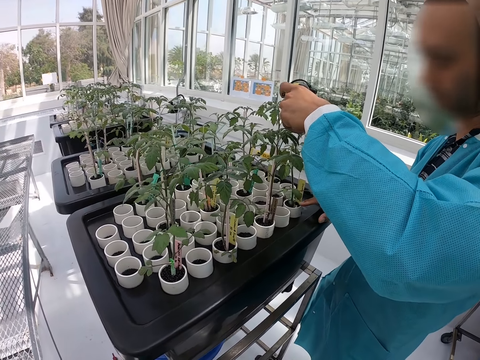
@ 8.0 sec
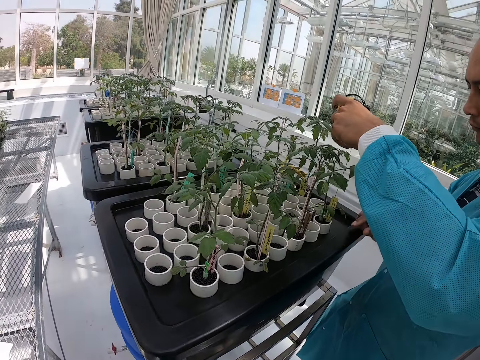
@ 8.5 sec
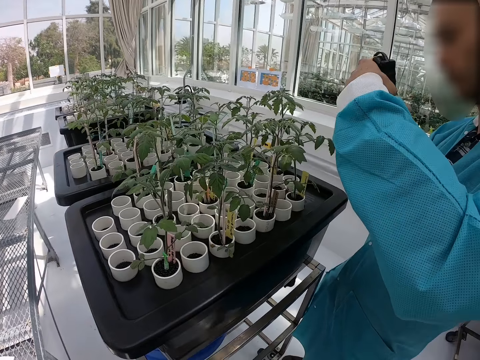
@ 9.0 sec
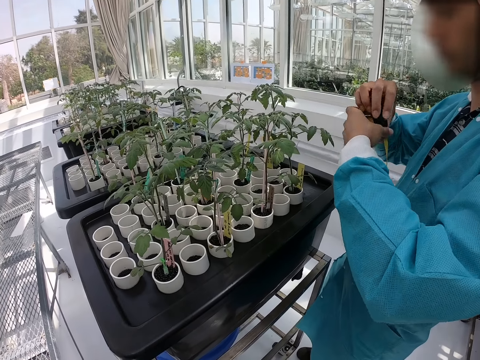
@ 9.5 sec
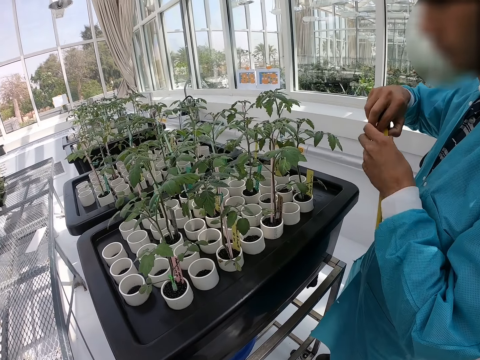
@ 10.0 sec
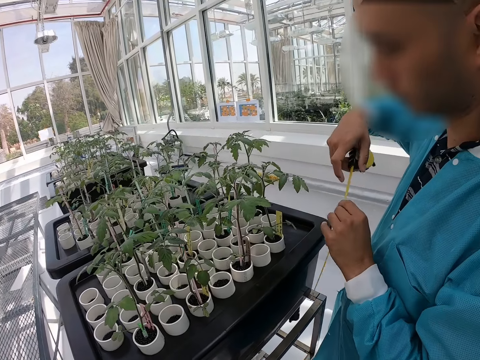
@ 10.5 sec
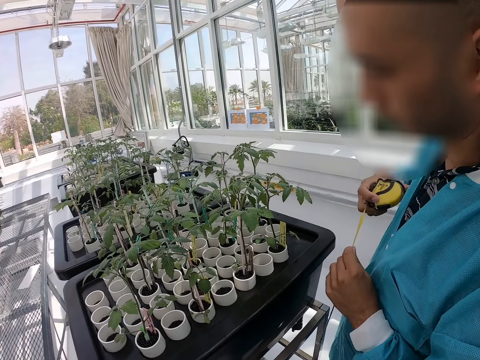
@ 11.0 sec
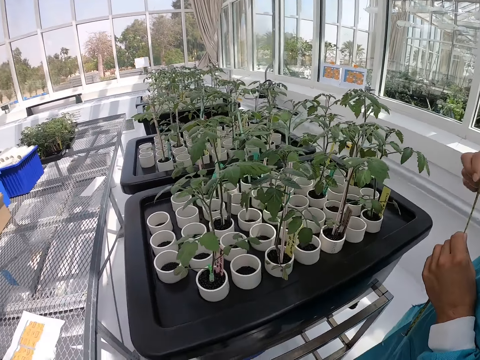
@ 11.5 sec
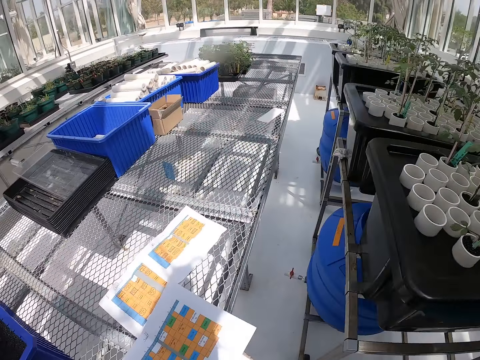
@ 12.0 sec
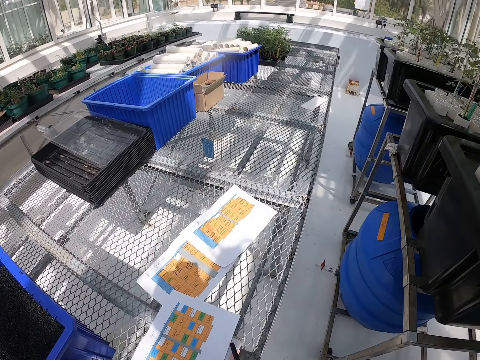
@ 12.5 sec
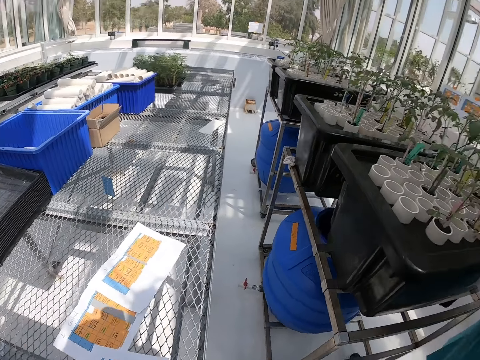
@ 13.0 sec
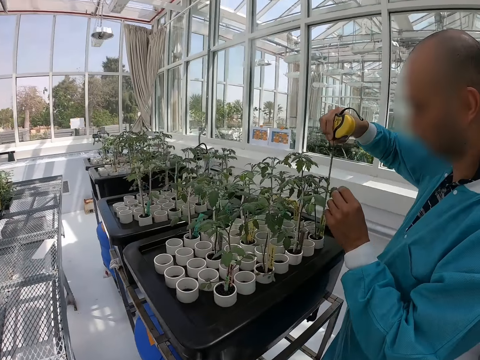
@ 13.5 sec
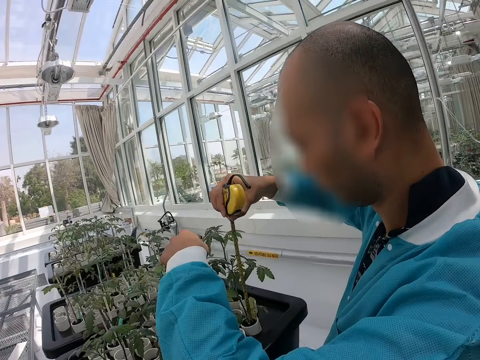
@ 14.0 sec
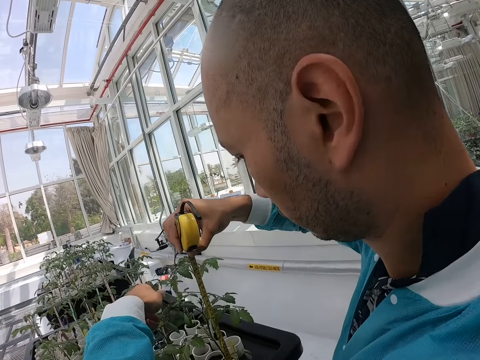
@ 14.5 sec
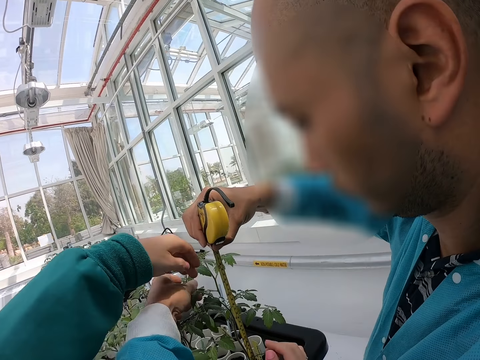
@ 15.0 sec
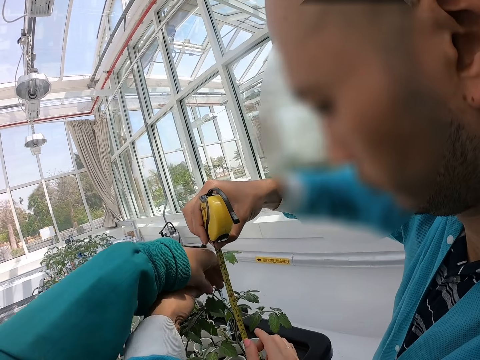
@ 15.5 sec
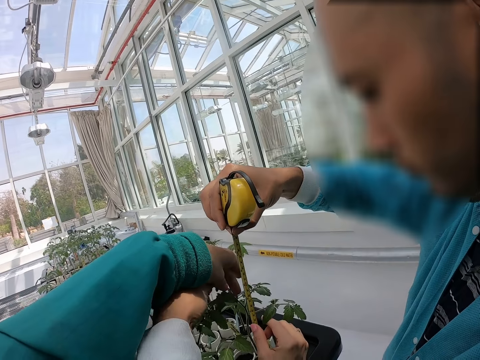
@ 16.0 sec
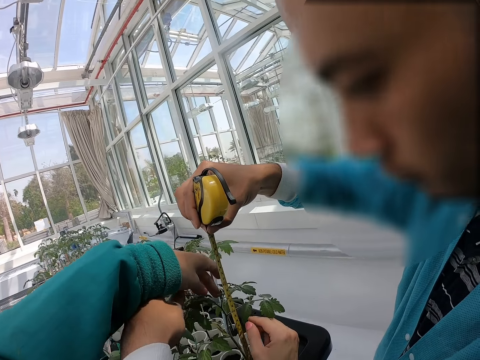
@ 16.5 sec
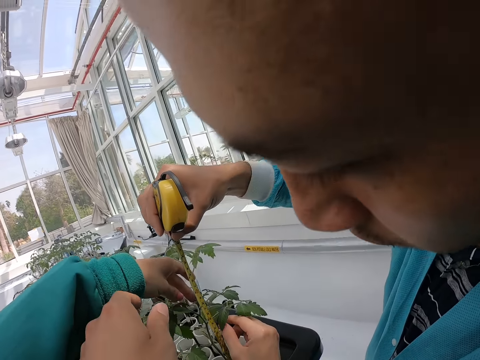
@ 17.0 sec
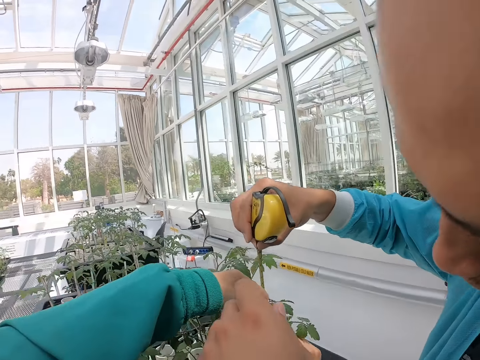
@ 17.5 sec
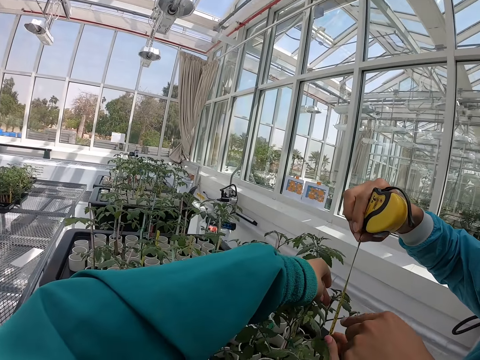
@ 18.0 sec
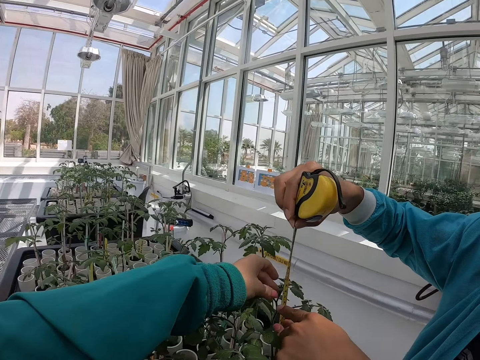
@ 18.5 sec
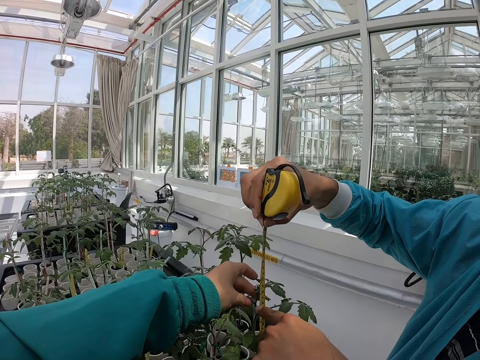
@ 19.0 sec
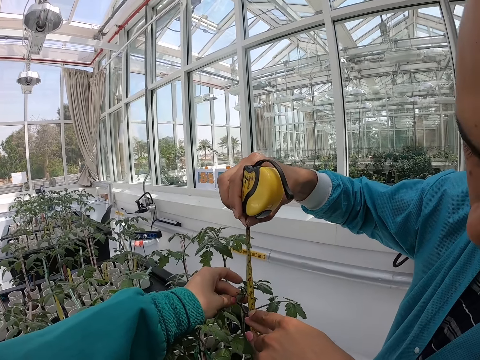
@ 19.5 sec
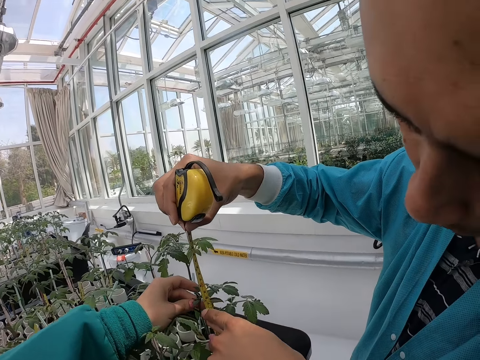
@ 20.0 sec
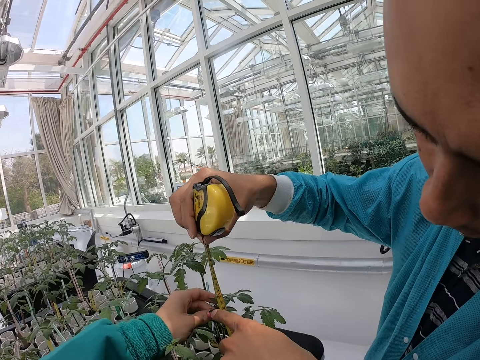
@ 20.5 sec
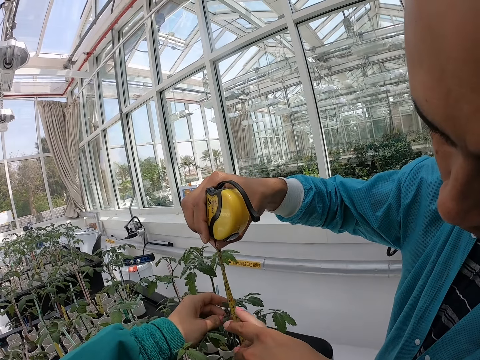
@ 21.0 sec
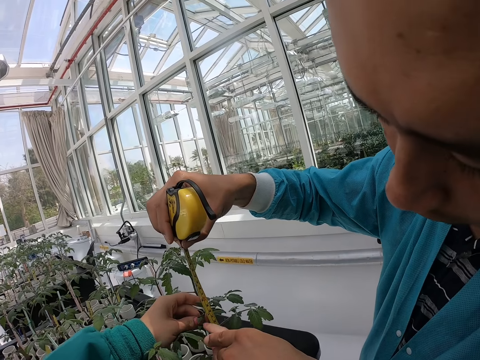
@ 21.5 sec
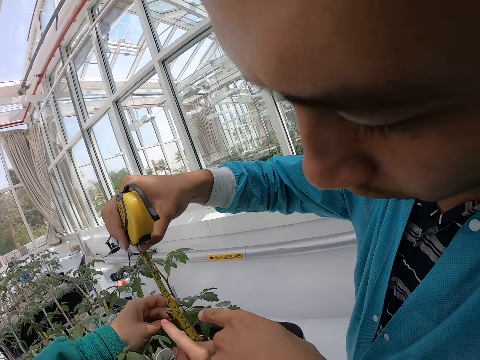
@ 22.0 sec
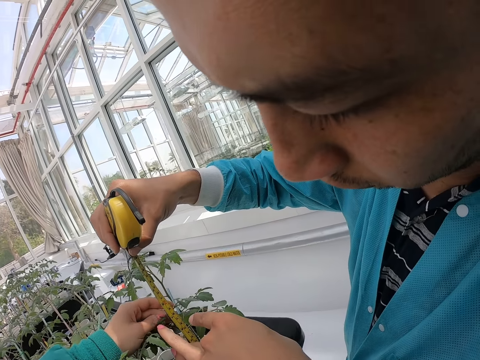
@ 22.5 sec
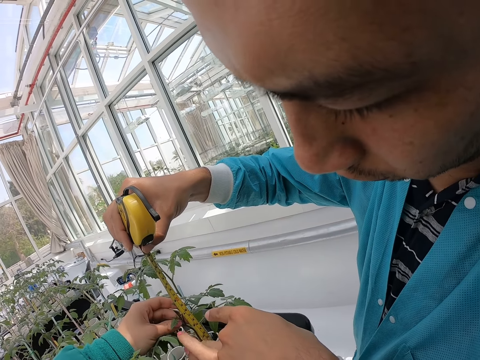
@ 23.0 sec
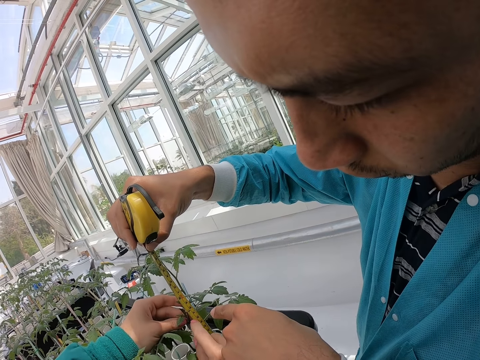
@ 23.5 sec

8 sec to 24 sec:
A person measures a plant. The camera wearer puts some papers on a wire table. He touches a seedling with his left hand.

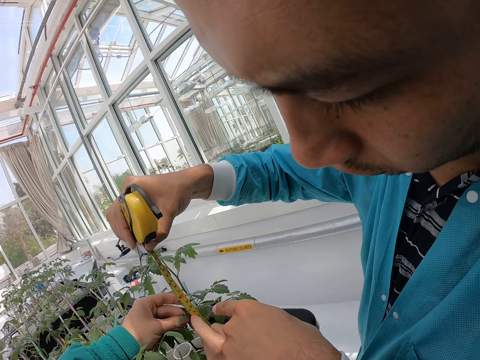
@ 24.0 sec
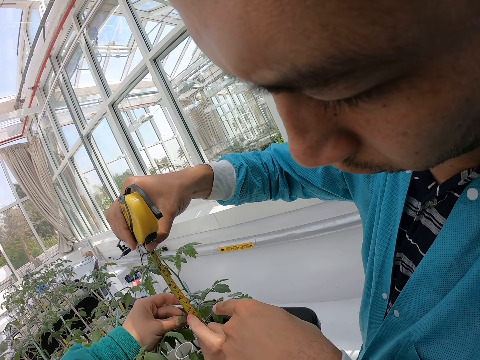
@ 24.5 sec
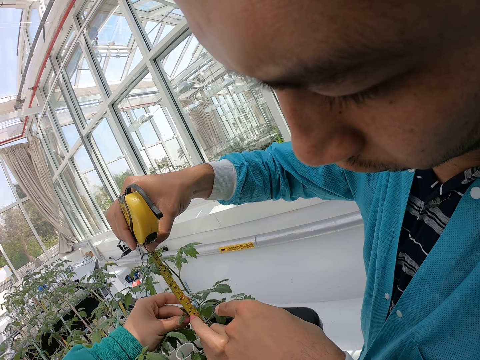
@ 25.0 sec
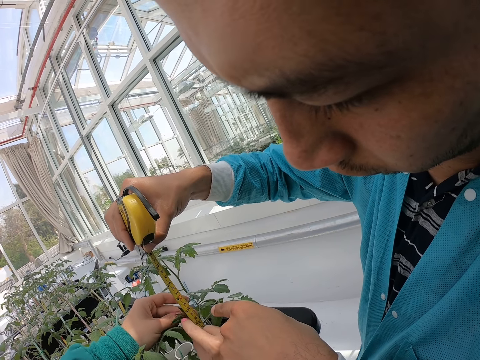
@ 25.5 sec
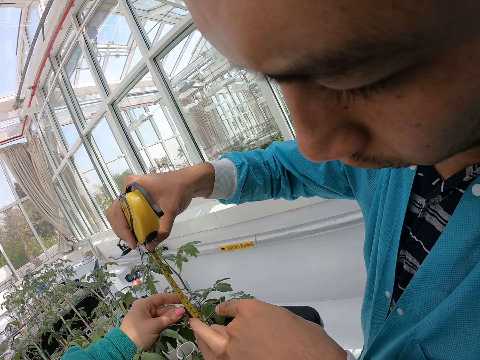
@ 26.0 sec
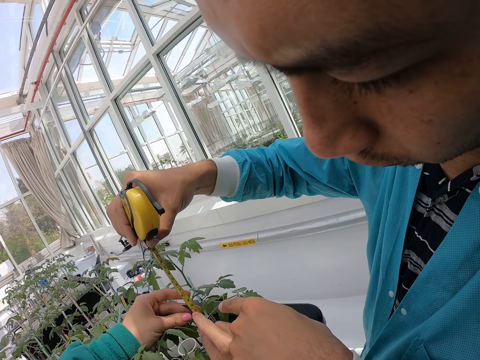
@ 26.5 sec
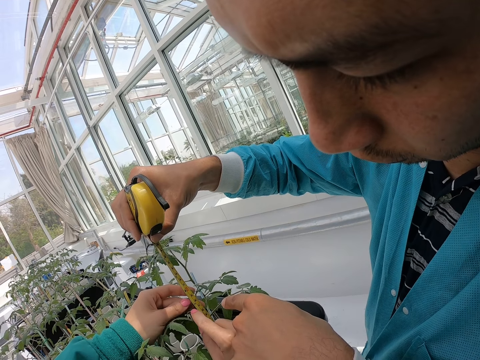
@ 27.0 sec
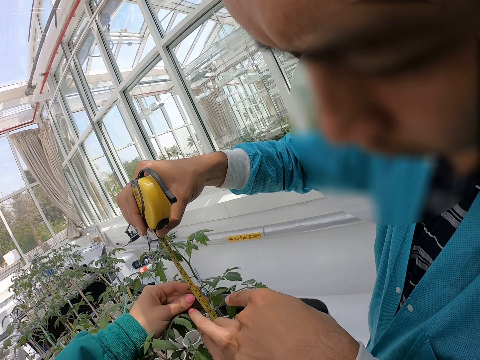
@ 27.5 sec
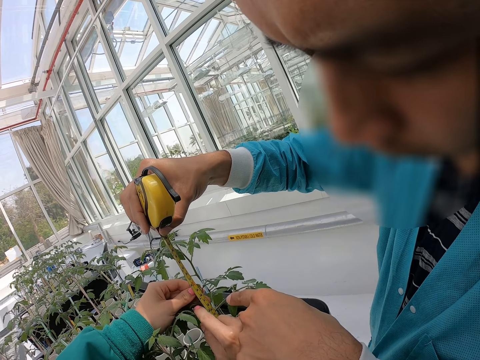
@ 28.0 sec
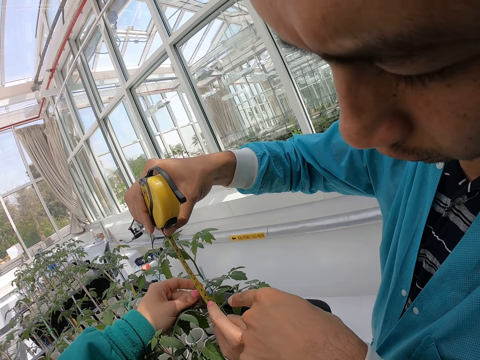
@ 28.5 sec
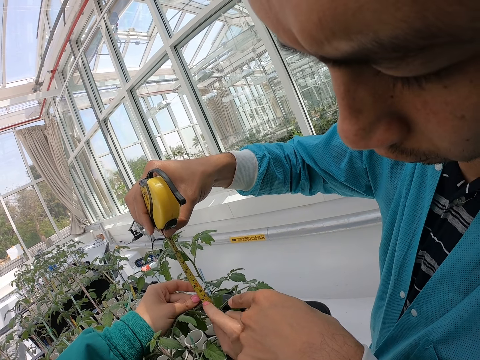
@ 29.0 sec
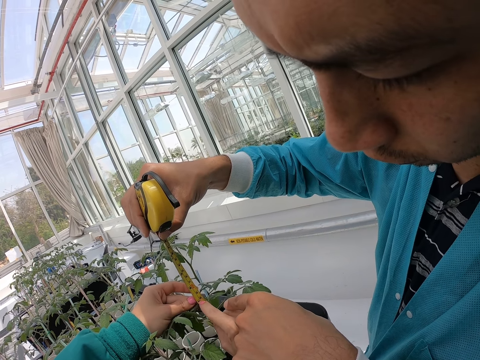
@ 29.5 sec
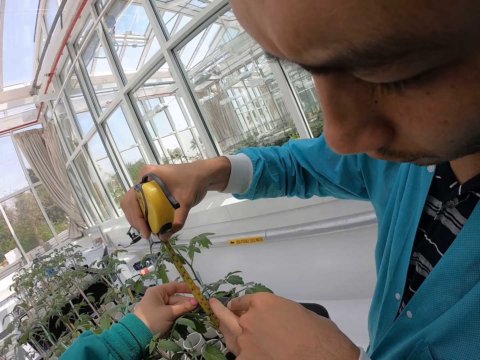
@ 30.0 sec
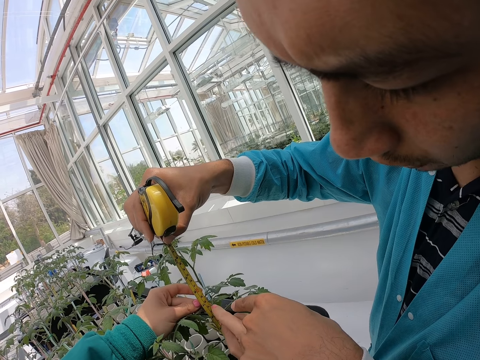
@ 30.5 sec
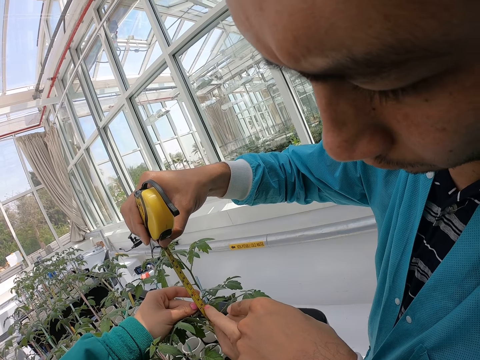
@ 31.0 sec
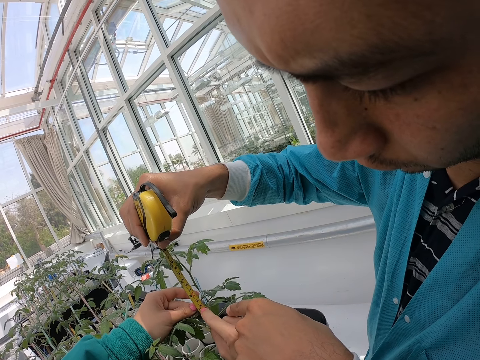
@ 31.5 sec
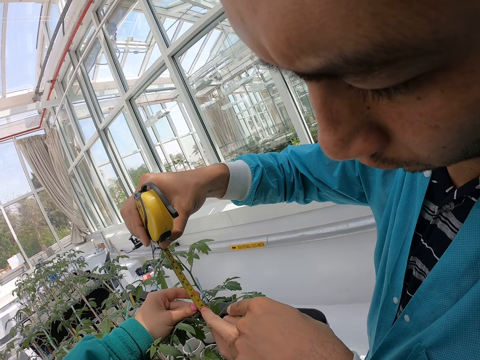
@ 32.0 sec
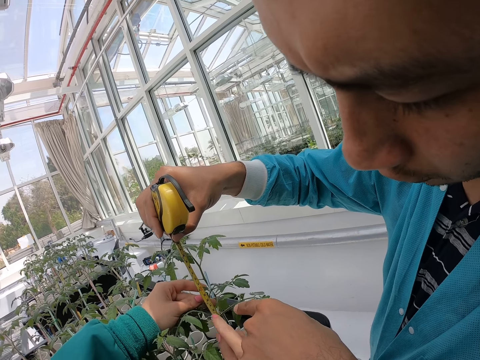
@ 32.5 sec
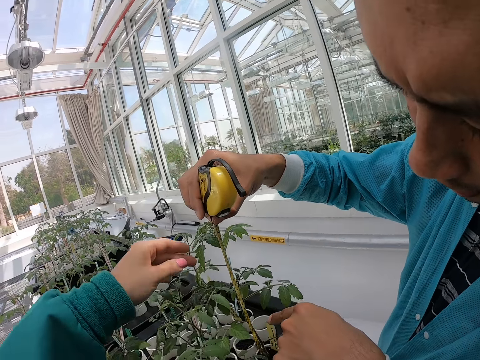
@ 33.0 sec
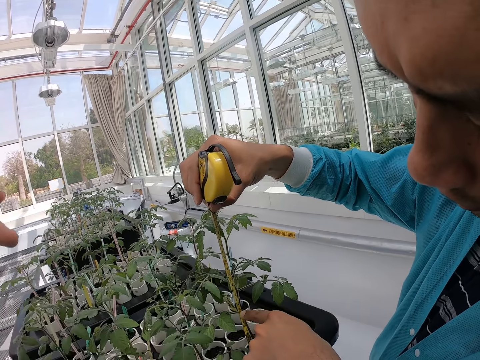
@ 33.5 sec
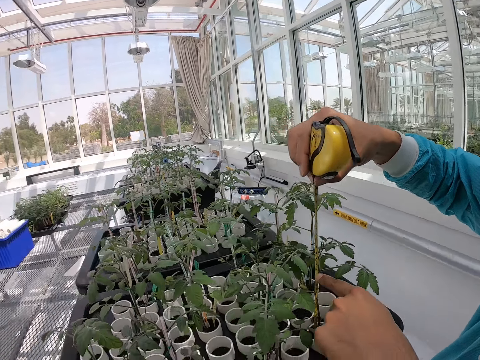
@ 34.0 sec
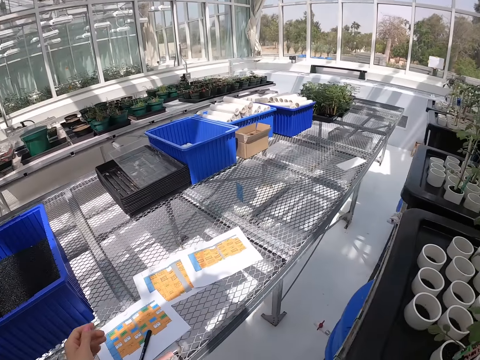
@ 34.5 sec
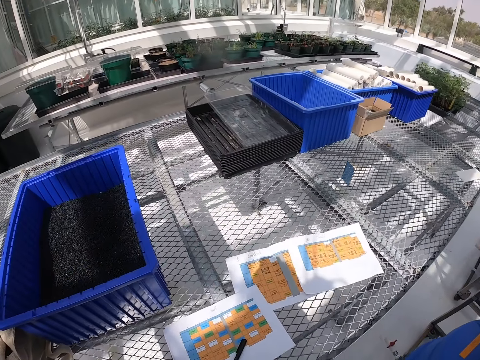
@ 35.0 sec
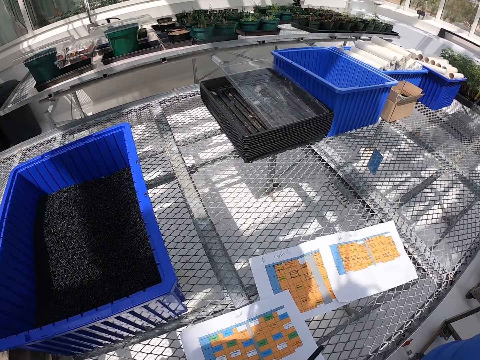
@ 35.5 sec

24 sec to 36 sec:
A person measures the plant. The camera wearer touches the plant.
